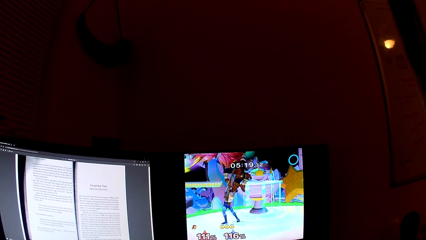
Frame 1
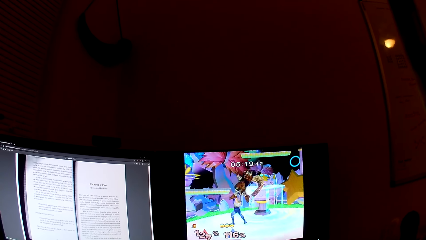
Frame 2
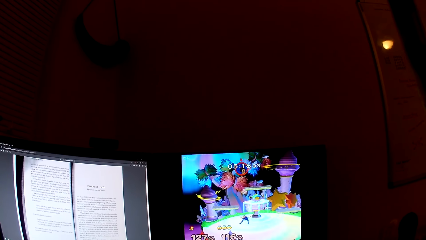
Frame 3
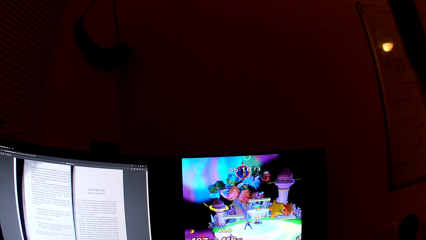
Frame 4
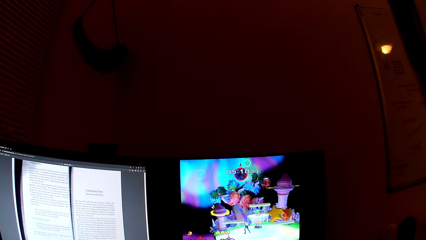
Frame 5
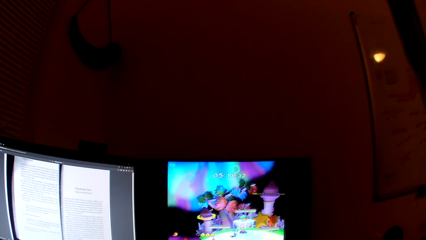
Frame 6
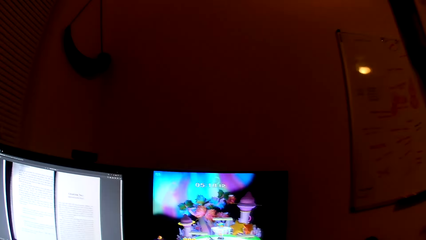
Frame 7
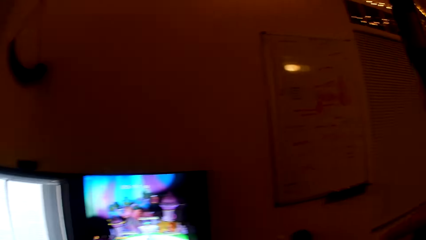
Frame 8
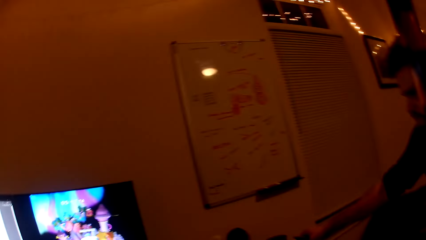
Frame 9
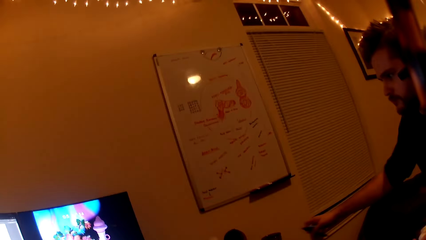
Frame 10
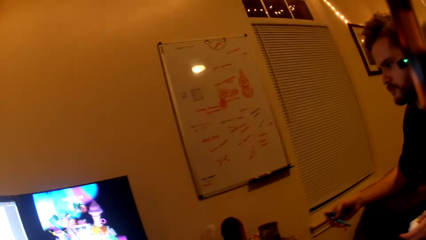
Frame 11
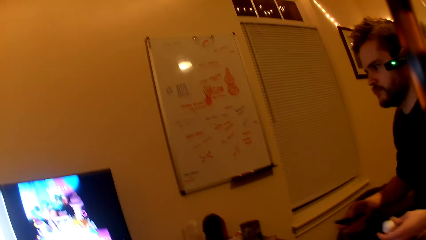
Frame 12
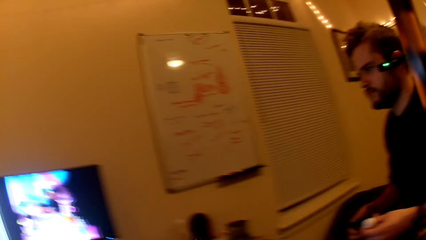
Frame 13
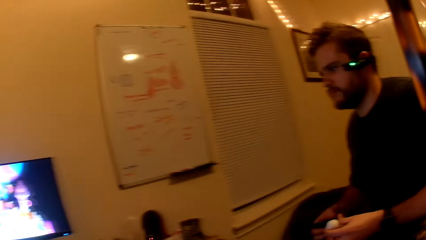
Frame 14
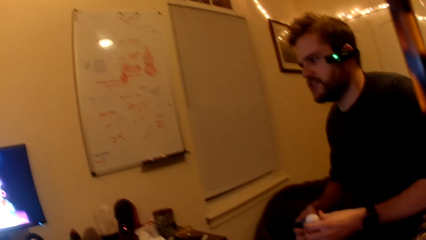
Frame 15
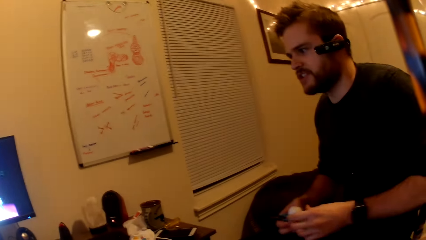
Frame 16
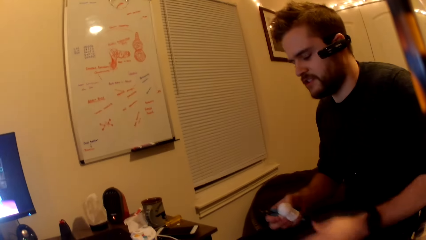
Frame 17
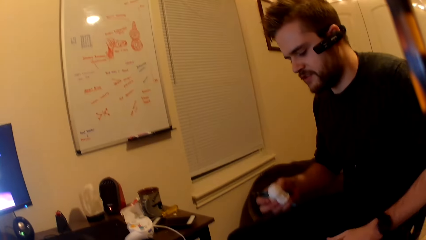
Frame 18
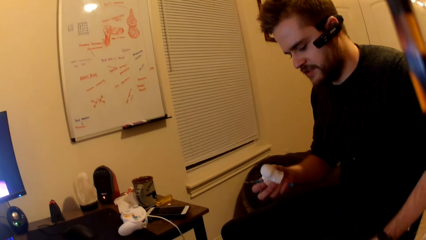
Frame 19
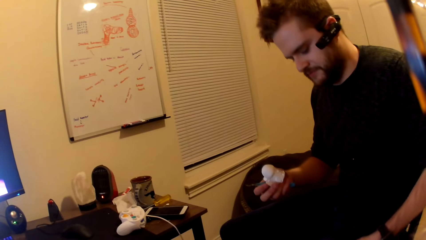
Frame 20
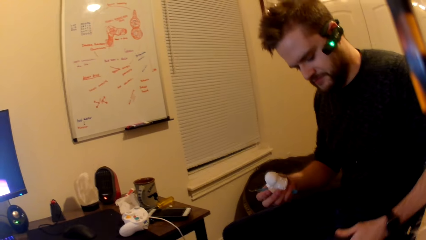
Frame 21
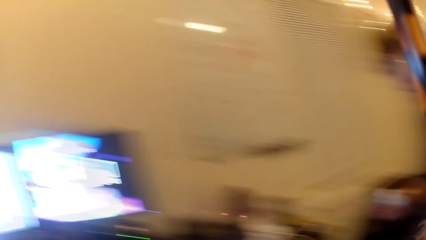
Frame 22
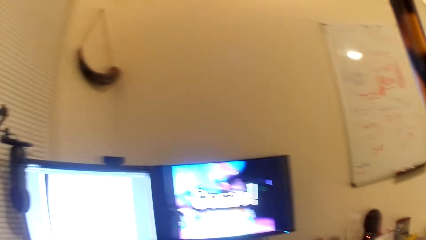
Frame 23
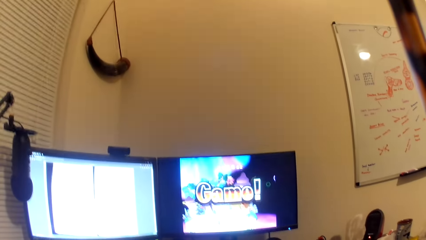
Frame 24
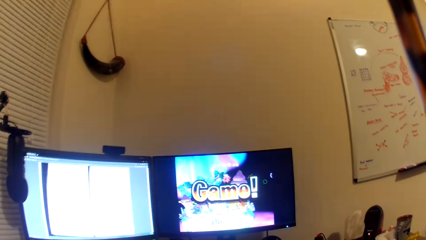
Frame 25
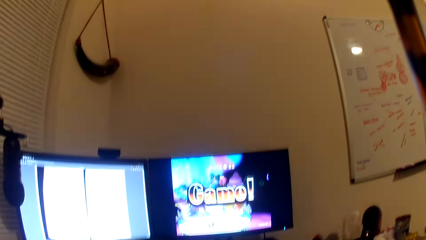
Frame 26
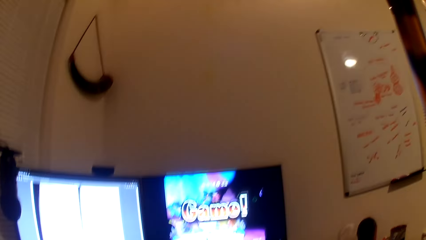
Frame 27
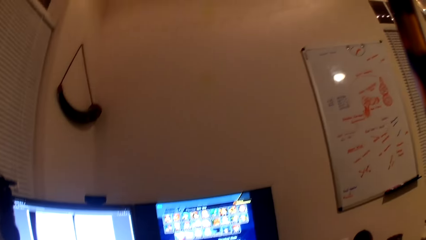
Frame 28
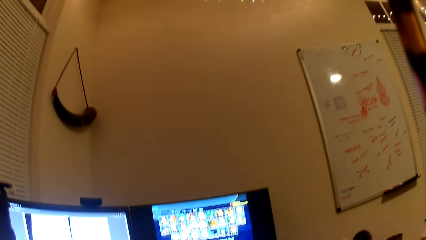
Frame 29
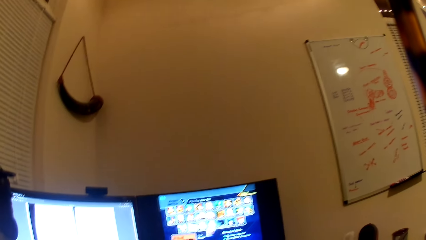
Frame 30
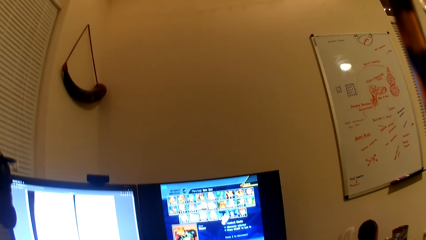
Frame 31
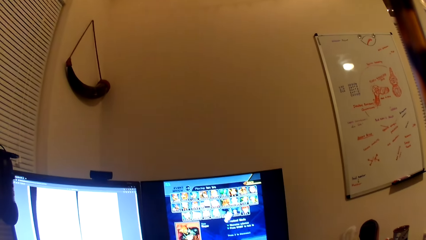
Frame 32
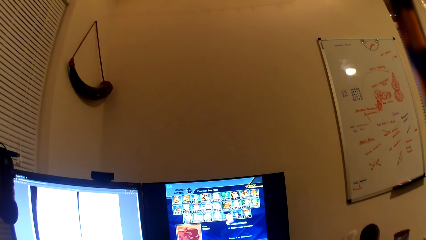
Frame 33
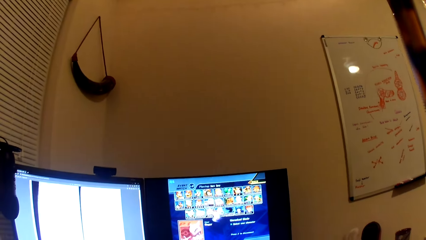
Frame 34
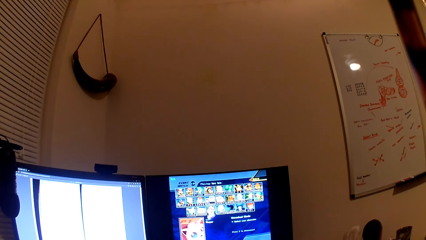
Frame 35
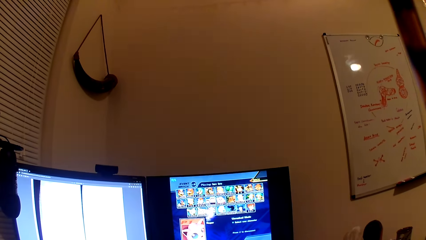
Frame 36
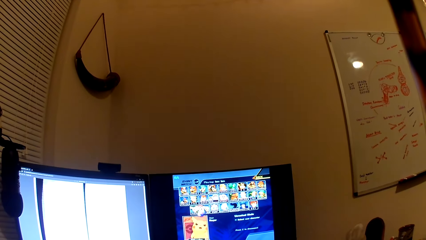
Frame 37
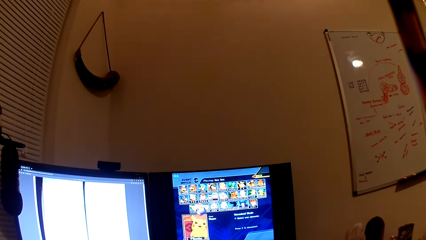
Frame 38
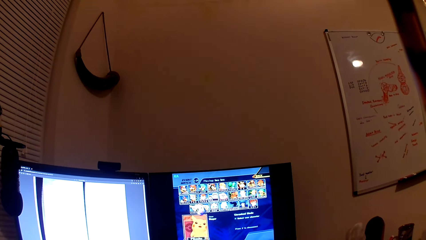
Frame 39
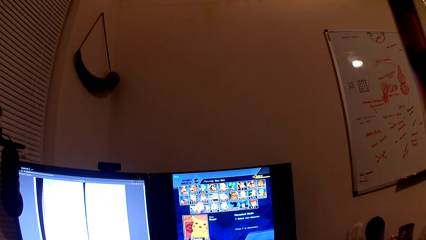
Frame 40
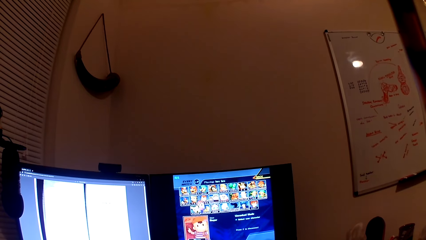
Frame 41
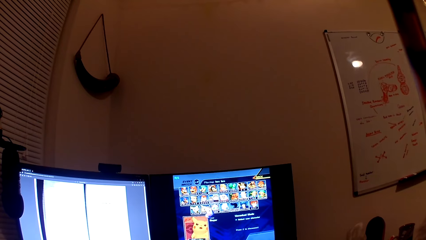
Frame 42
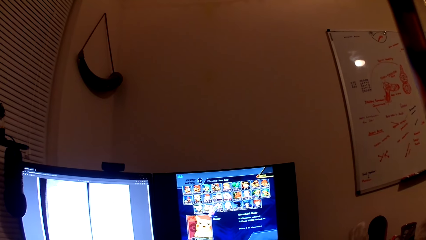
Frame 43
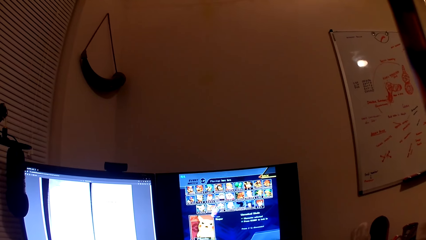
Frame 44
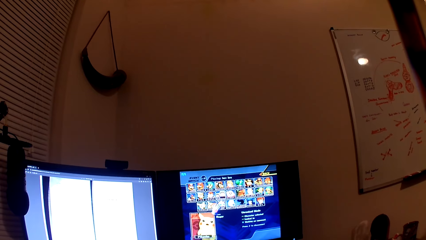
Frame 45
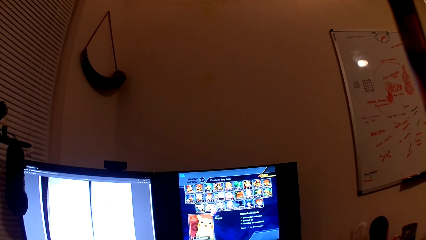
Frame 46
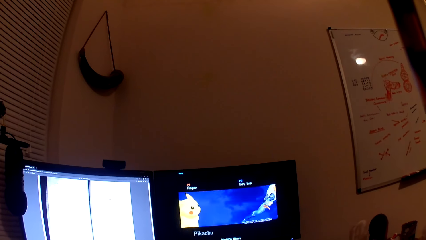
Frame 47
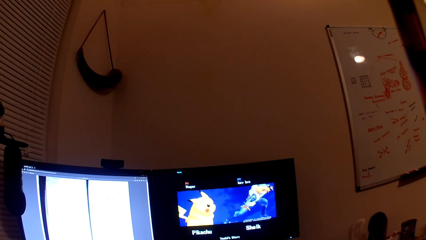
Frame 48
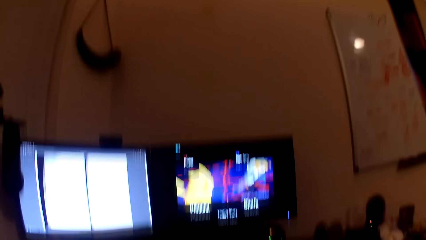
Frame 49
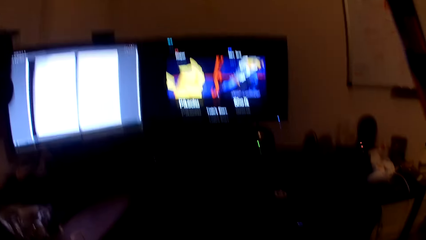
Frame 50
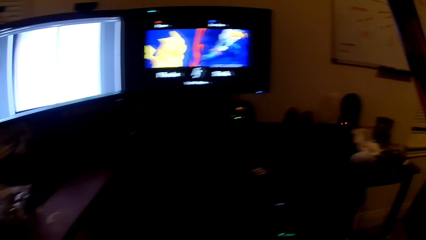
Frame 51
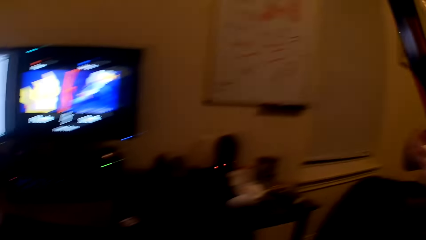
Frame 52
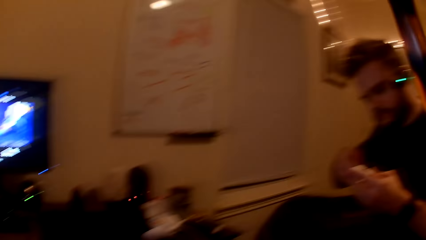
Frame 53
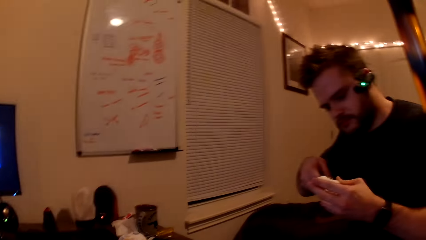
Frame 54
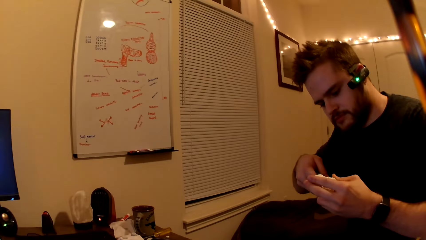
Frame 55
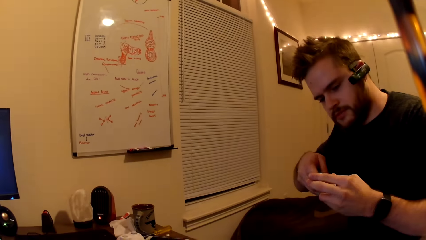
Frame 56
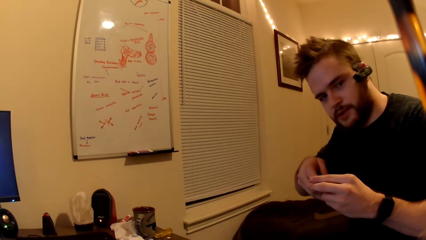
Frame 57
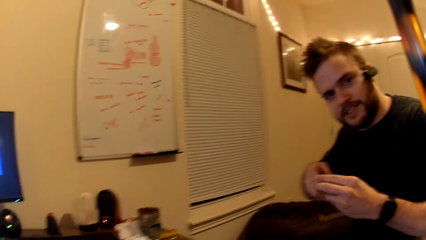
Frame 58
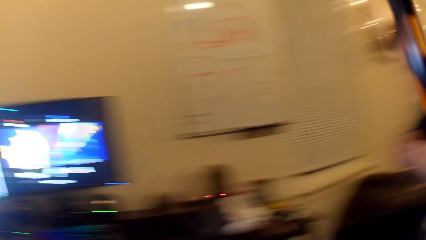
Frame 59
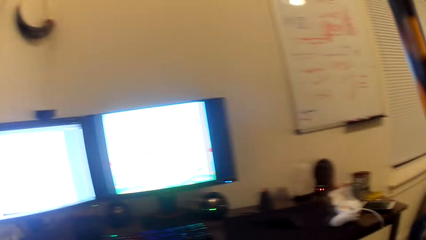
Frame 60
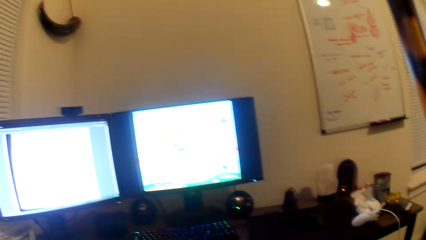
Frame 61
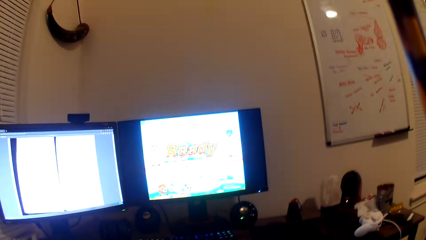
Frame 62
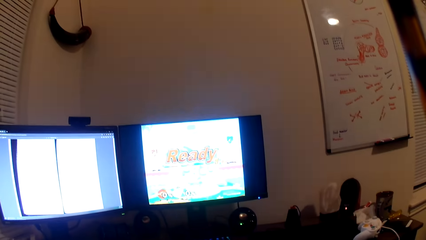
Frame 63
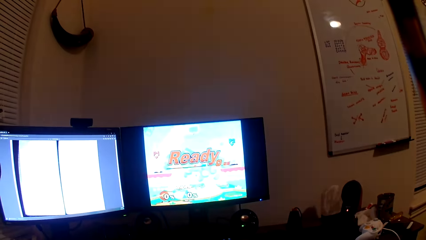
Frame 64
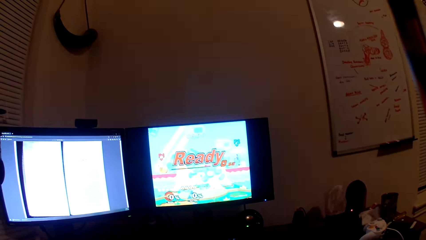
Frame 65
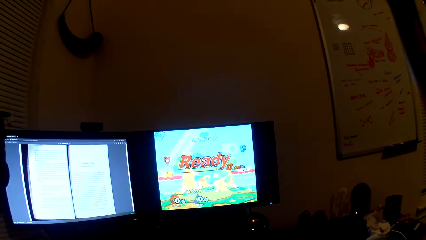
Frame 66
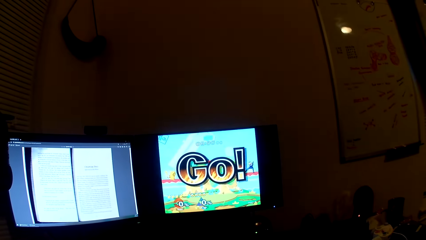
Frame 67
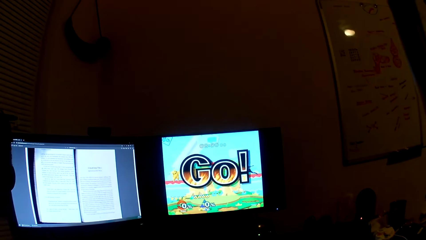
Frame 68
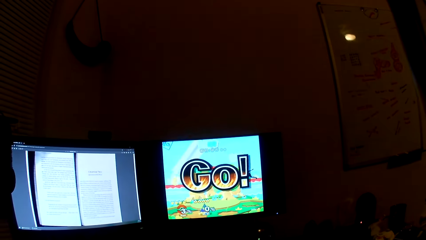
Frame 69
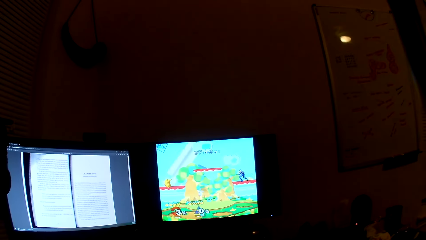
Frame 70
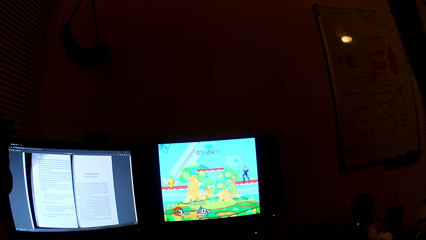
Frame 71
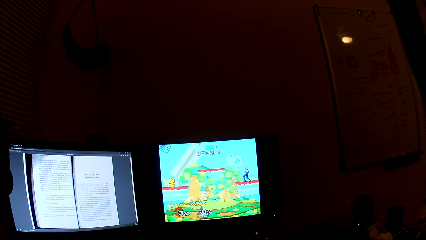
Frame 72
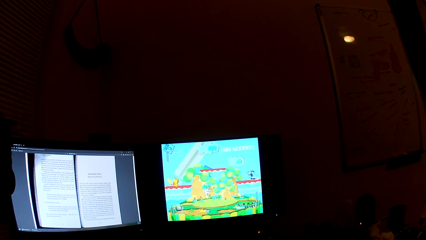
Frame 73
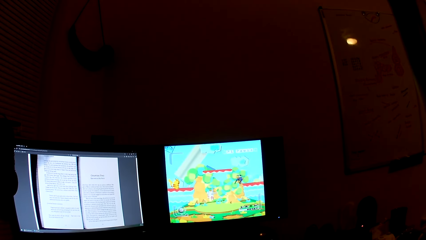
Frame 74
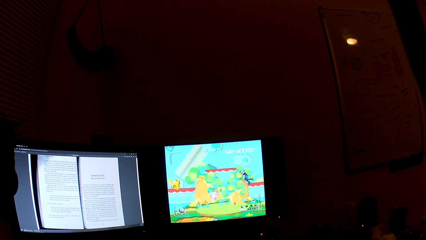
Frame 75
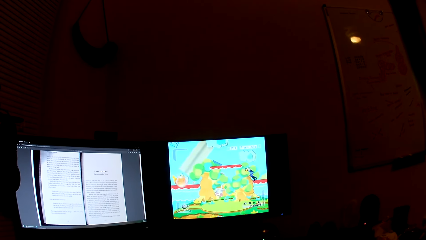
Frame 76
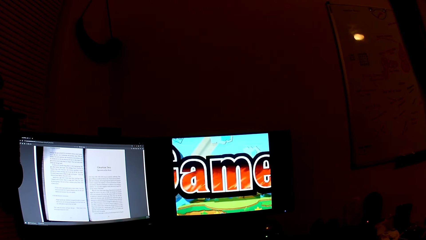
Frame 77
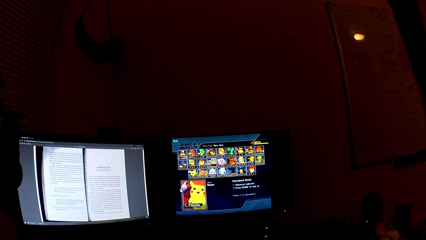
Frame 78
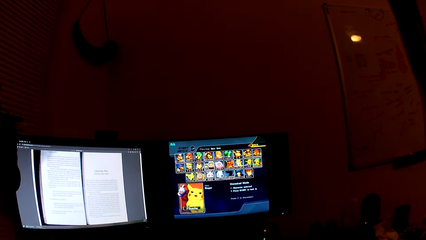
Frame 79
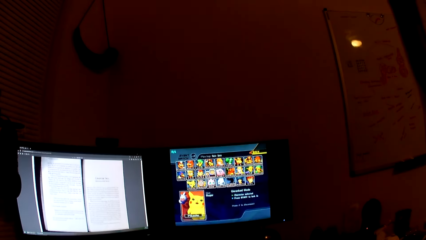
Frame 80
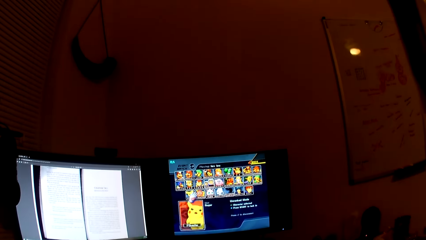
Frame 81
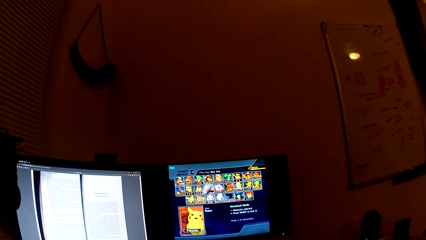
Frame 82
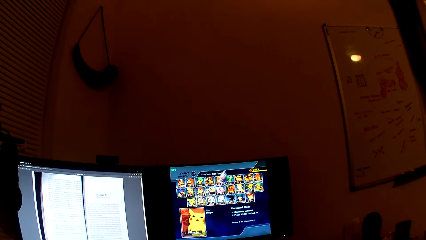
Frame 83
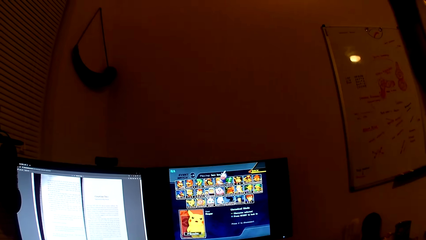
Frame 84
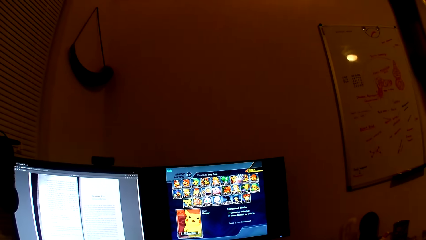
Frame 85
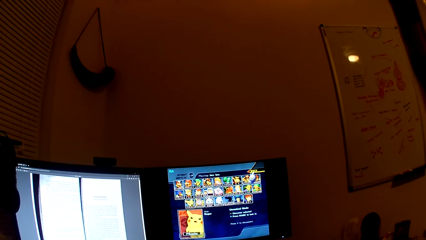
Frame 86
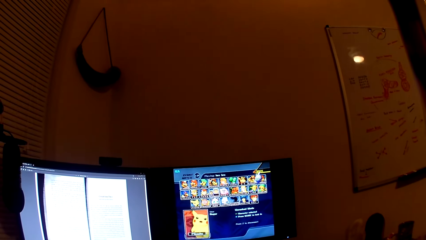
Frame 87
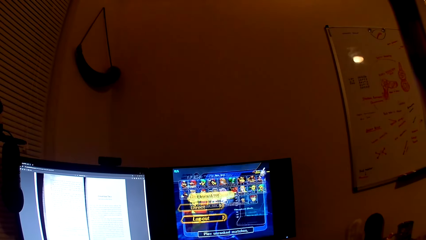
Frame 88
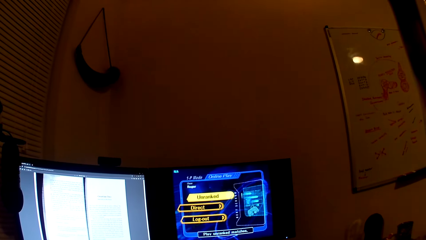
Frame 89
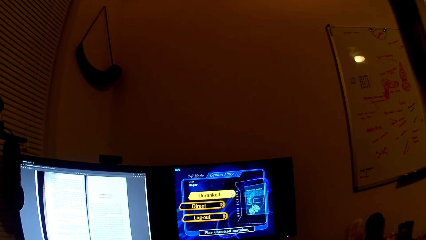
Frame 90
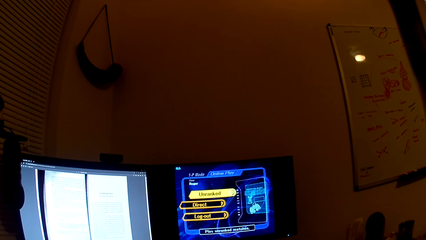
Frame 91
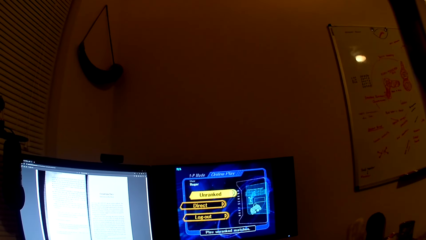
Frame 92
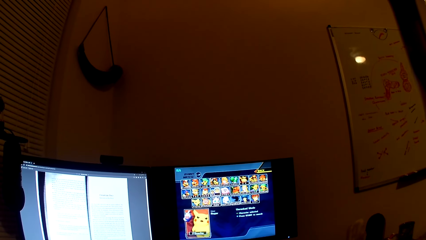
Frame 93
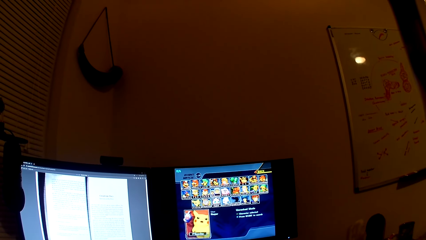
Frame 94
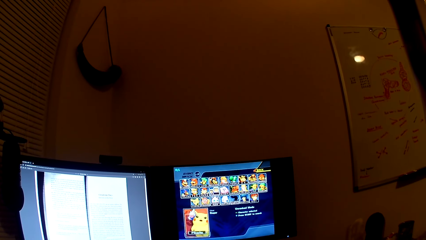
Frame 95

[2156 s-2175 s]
A man picks up a pallet knife from a table with his right hand. The camera wearer looks at the man. The man passes a white toy in his left hand to his right hand. The man converses with the camera wearer. The camera wearer plays the computer game. They look at the man. The man works on the white toy with the pallet knife in his hand. The camera wearer converses with the man. They play the computer game.
